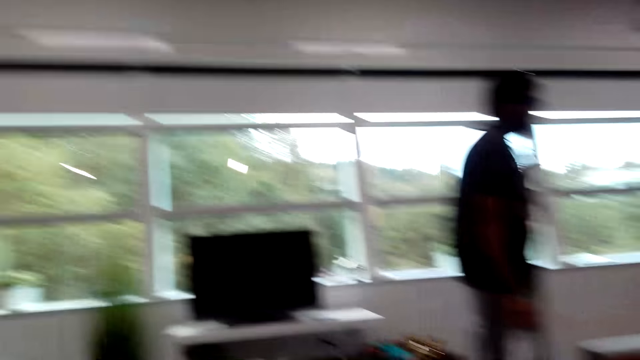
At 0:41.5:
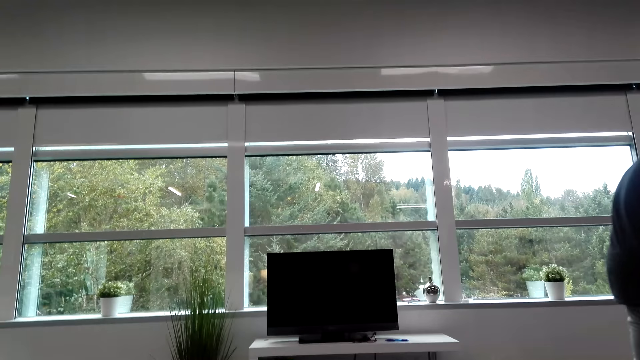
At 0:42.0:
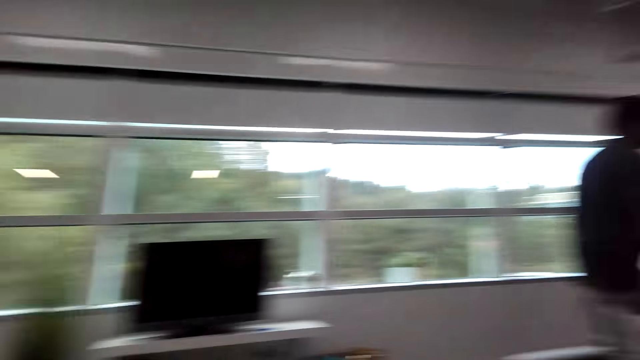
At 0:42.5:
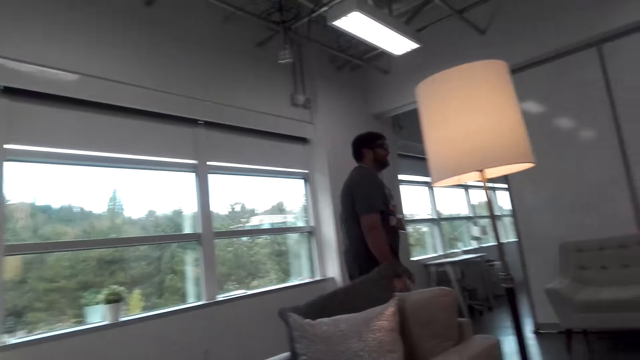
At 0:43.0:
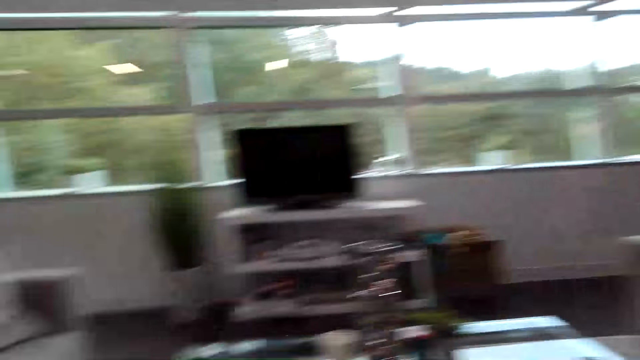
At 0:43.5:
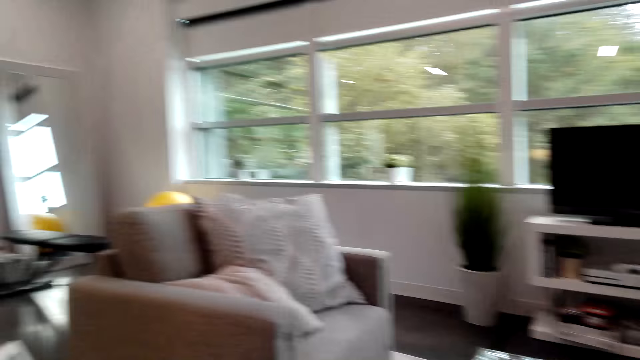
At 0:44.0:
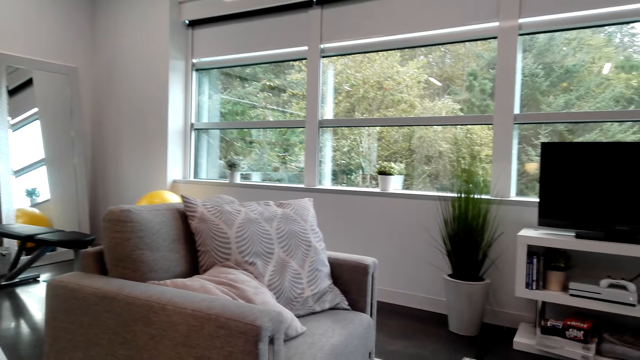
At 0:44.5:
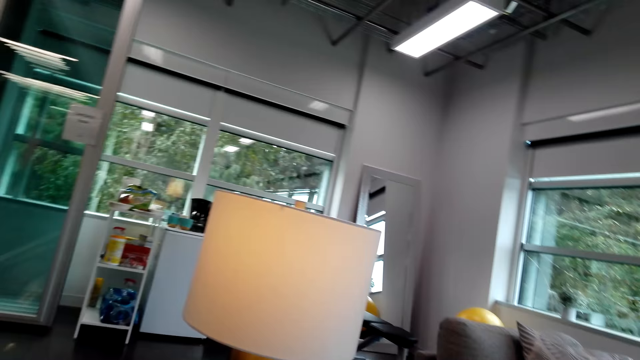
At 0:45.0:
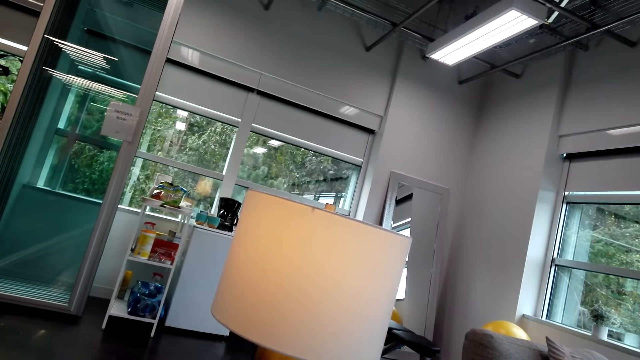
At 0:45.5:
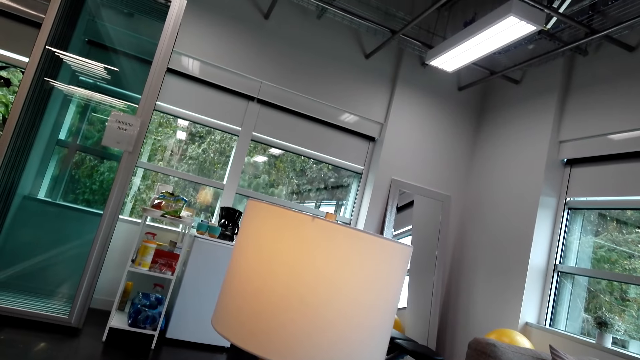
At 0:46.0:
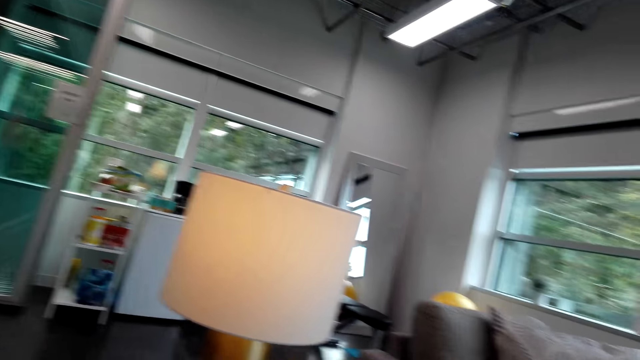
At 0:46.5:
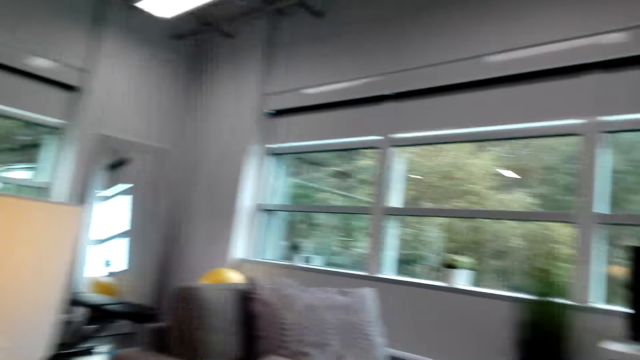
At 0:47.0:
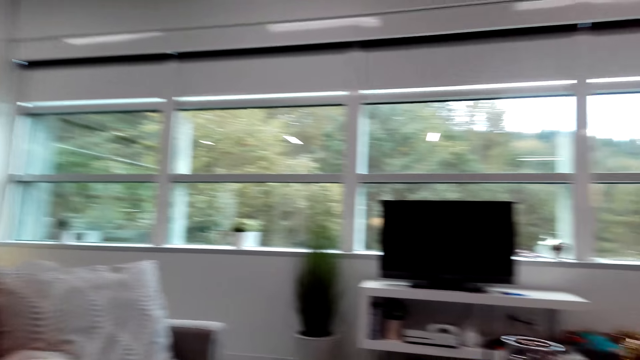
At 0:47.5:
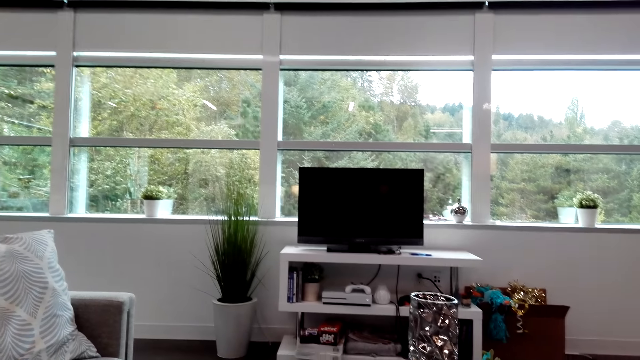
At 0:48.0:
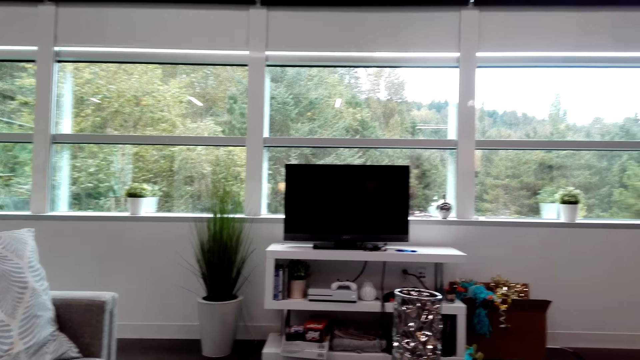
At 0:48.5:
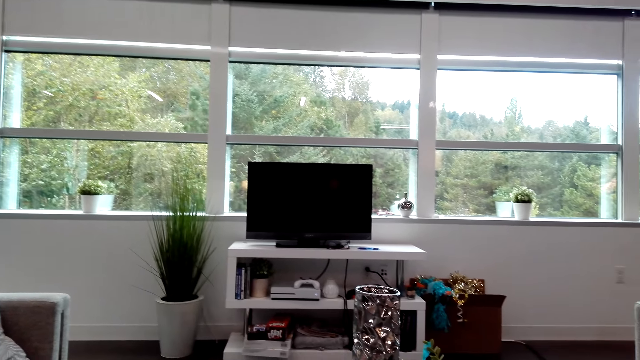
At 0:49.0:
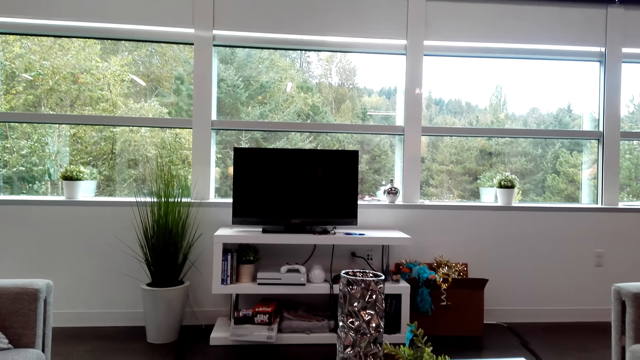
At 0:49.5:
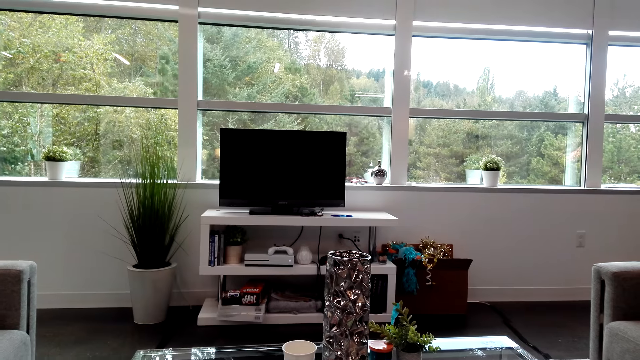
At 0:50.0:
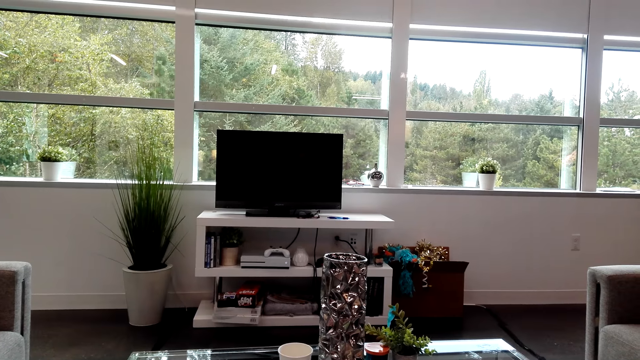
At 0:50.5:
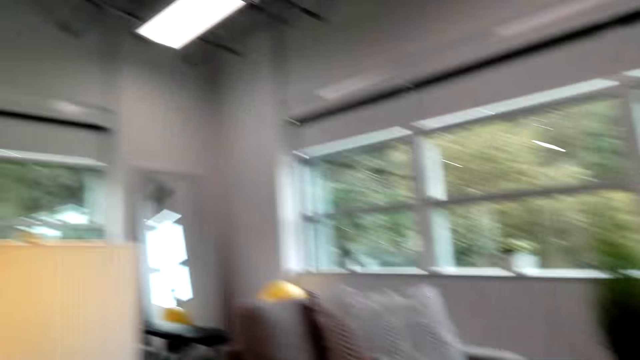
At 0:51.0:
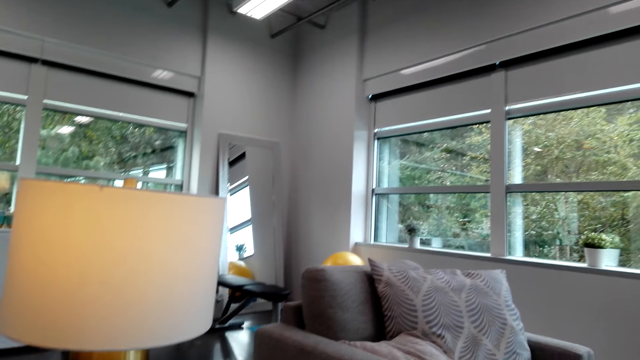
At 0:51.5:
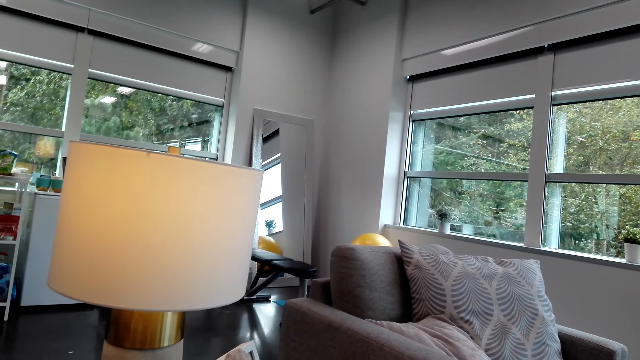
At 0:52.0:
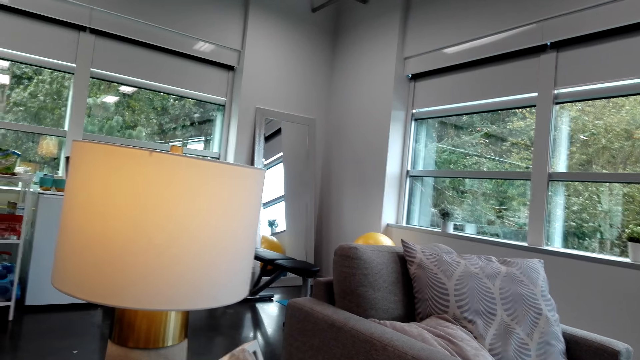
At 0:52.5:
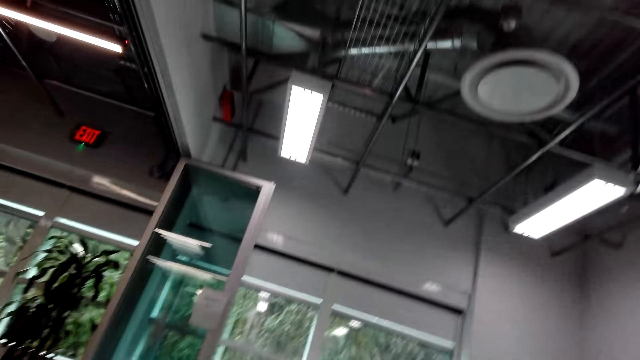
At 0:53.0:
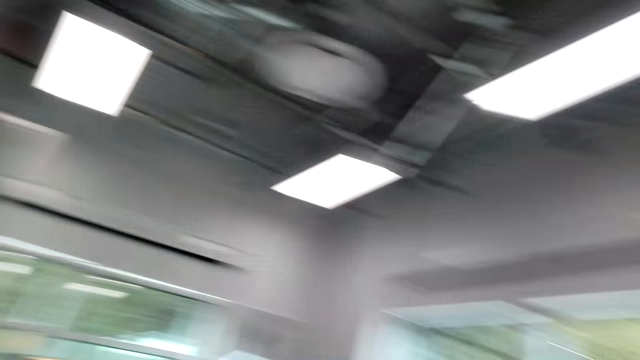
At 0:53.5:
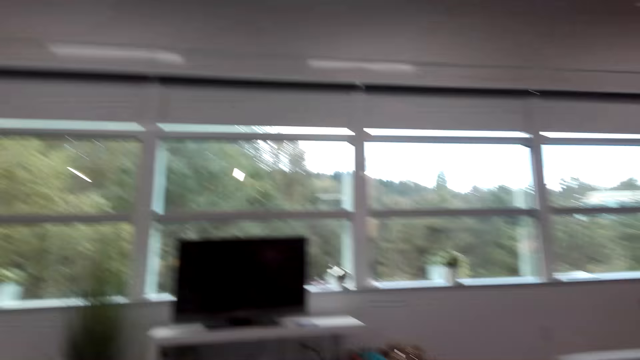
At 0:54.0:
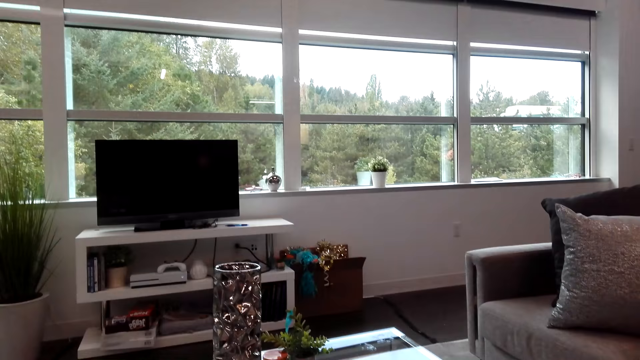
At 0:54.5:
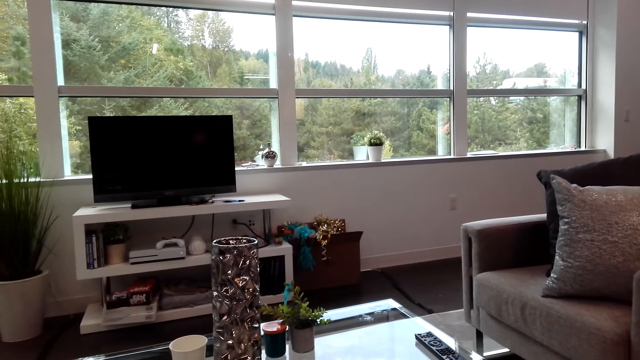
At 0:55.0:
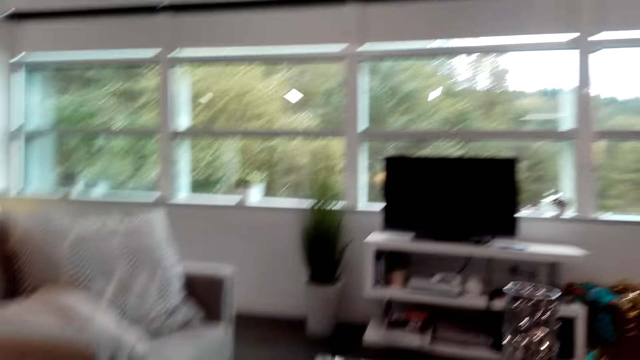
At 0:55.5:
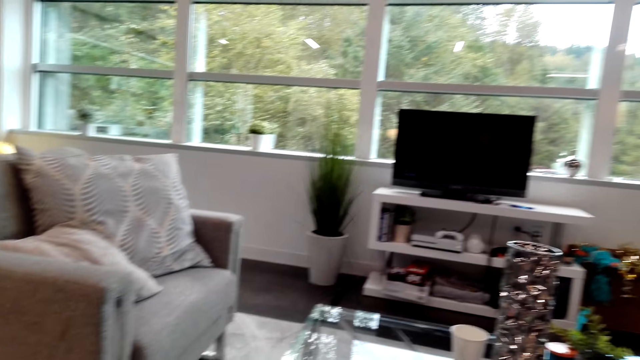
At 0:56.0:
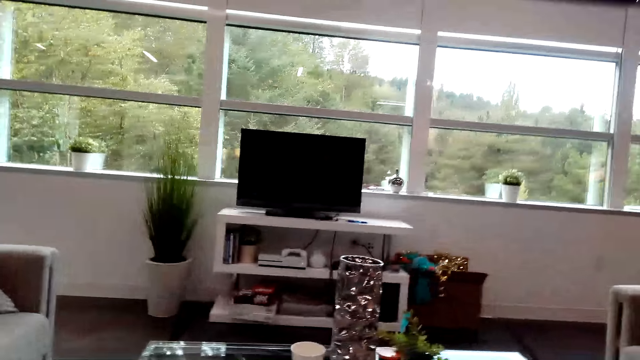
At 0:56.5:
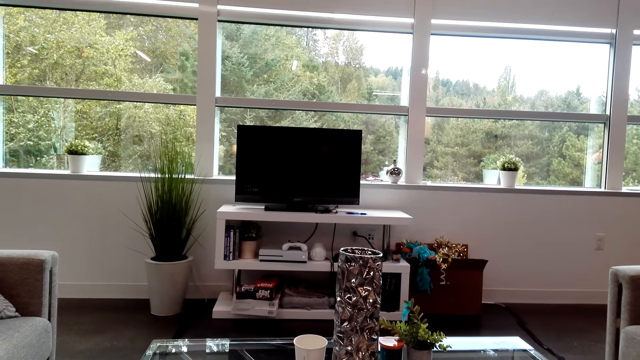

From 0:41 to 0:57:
The man picks up a package from the table and walks around the house. The camera wearer looks around the living room. They conversed with a female.

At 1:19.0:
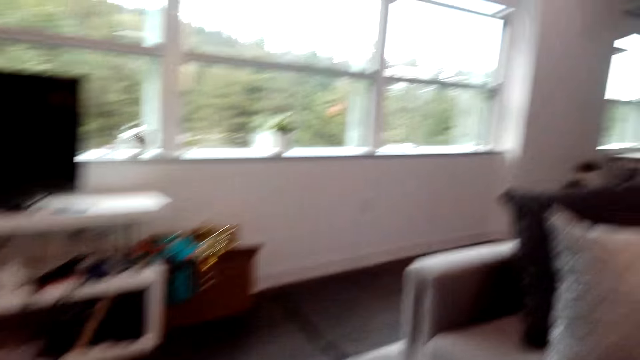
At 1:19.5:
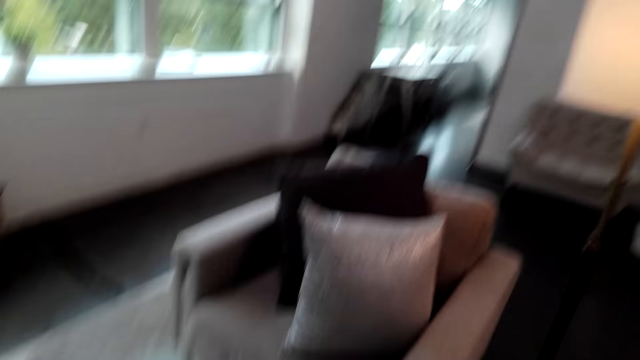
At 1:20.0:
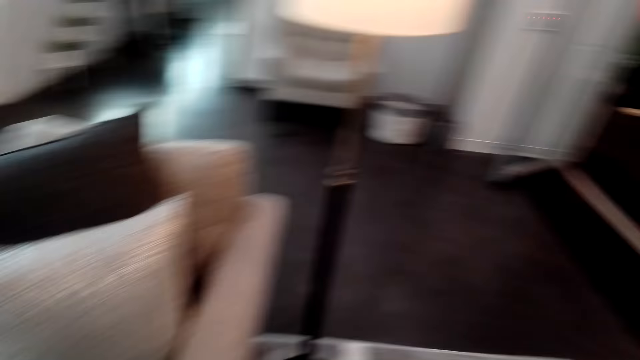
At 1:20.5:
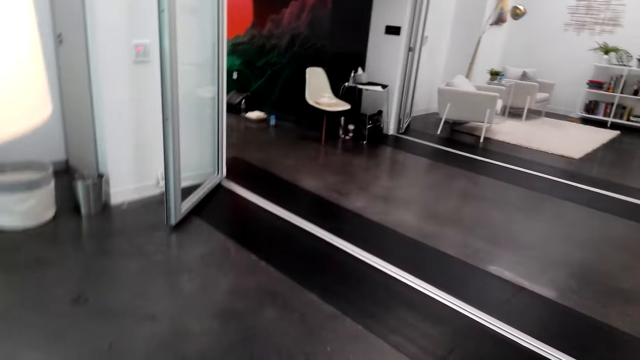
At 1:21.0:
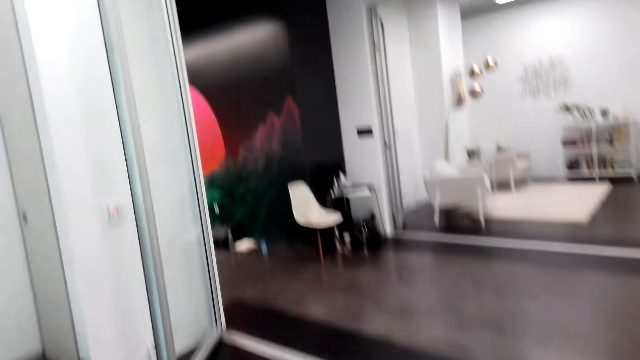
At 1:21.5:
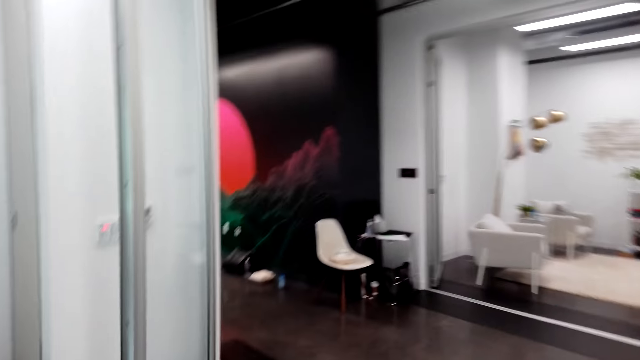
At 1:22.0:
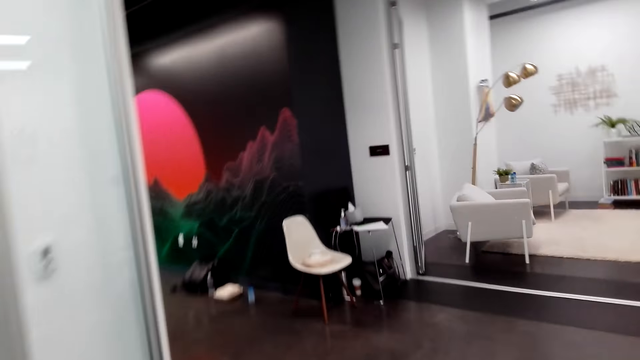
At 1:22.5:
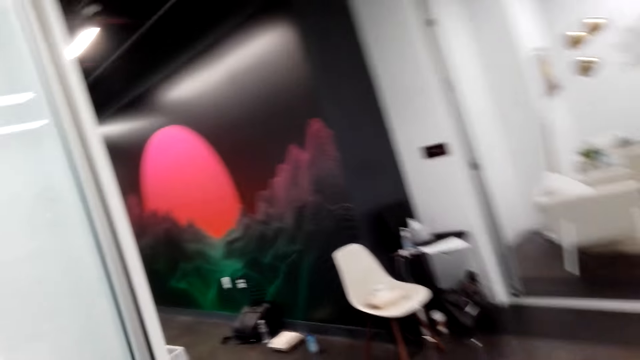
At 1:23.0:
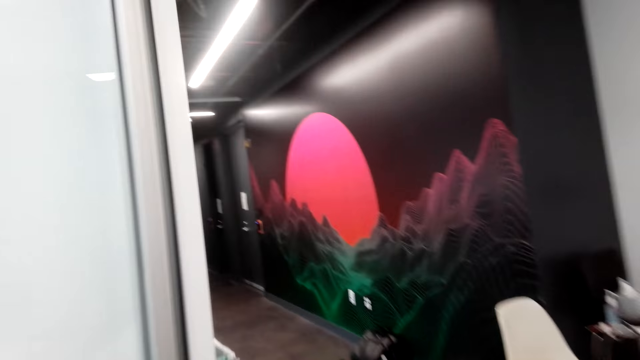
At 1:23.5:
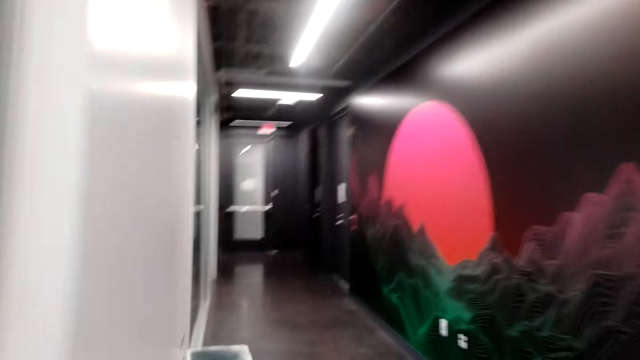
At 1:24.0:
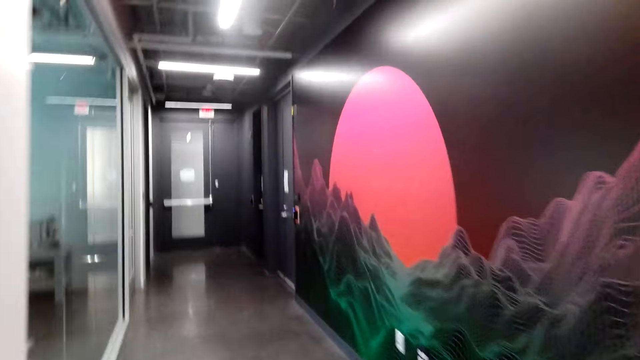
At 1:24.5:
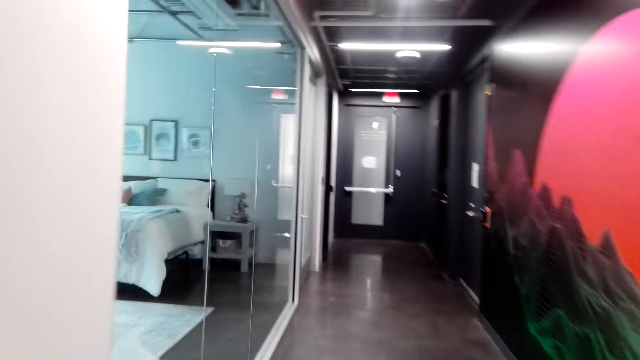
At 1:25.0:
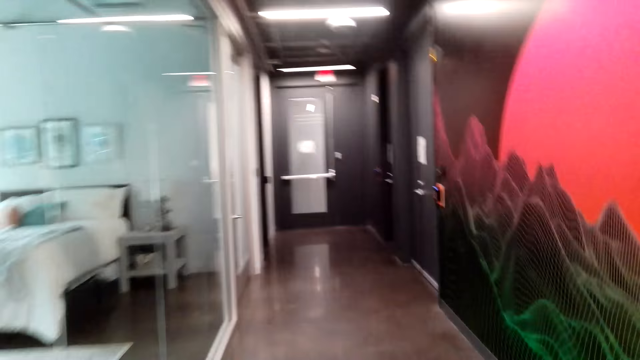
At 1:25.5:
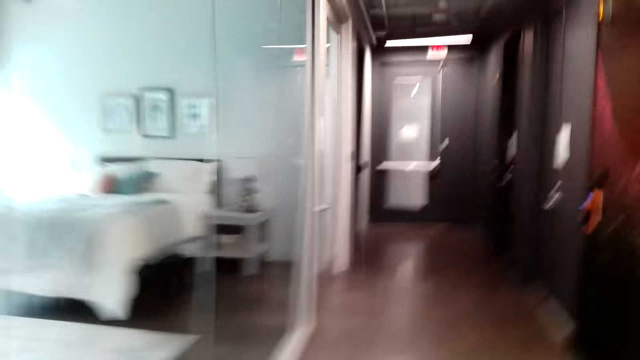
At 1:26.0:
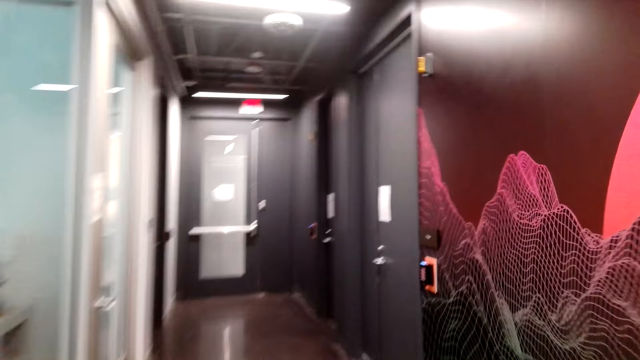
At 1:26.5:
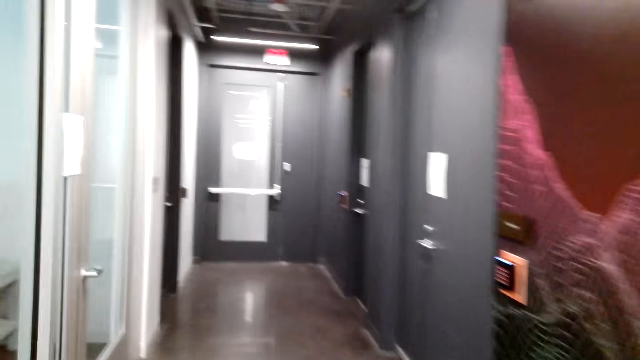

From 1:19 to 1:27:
The camera wearer walks towards the door.
